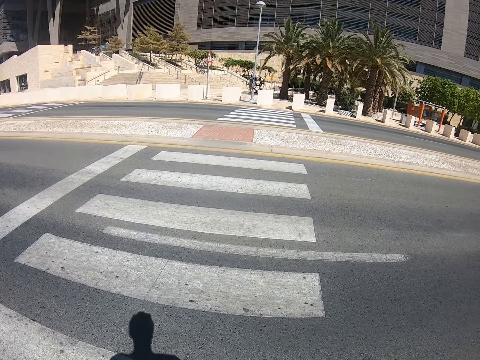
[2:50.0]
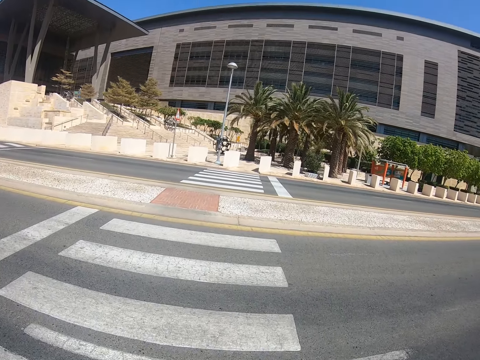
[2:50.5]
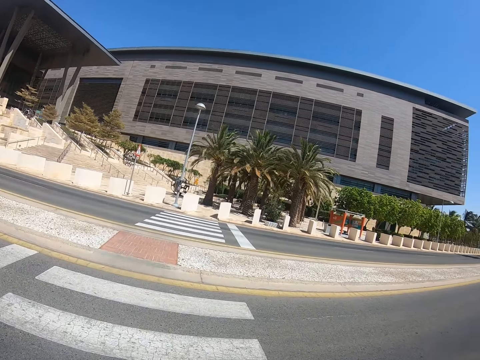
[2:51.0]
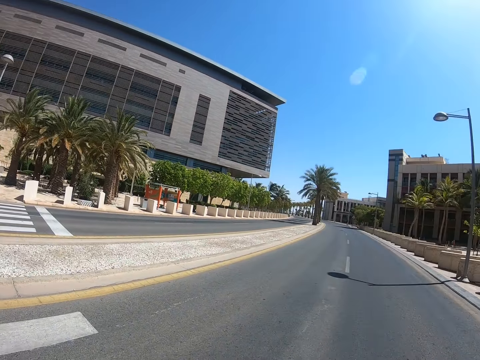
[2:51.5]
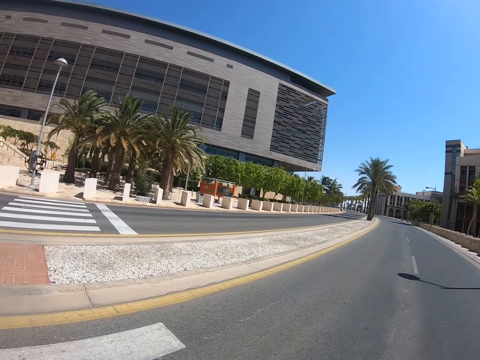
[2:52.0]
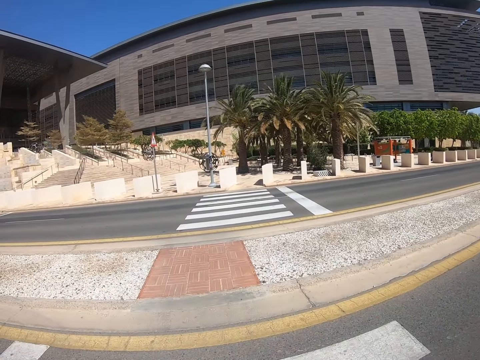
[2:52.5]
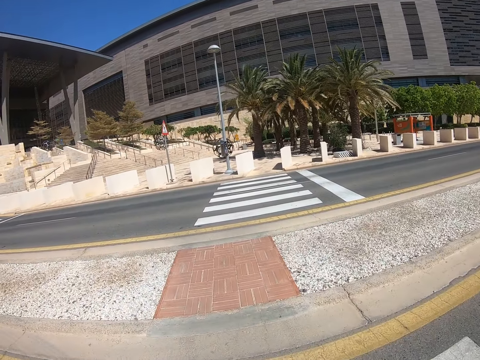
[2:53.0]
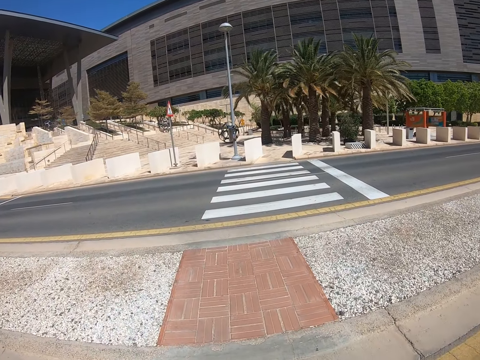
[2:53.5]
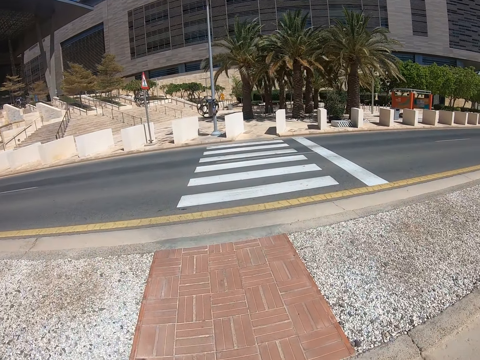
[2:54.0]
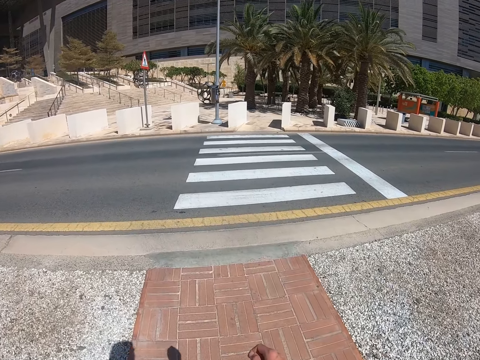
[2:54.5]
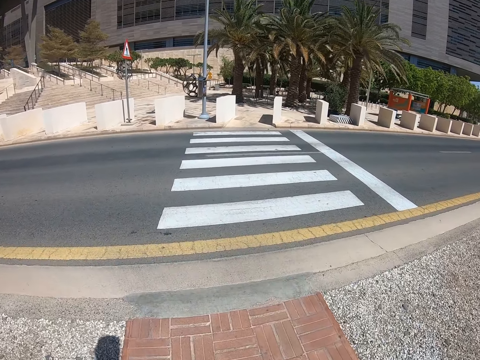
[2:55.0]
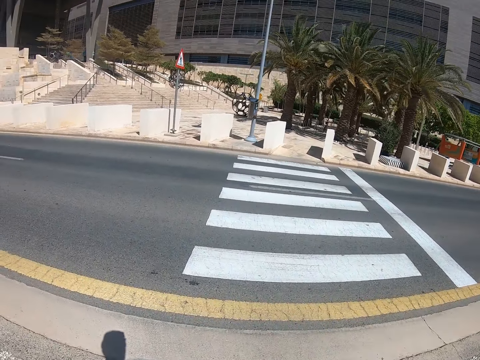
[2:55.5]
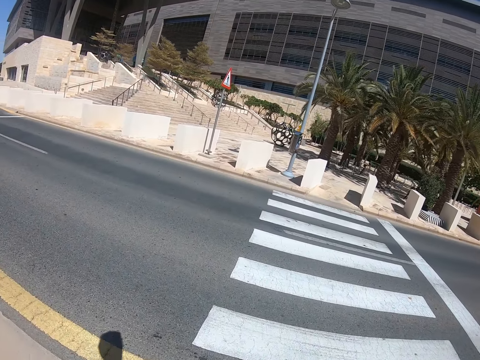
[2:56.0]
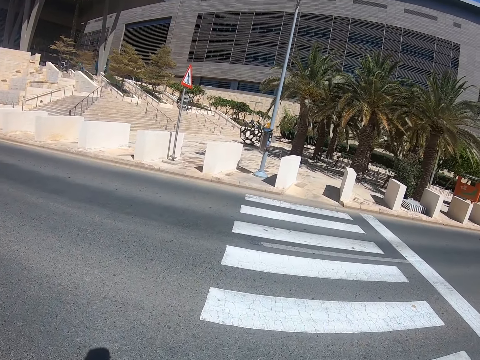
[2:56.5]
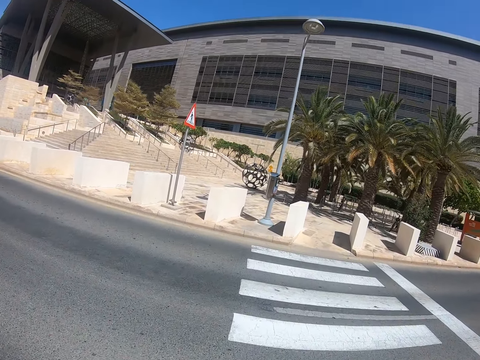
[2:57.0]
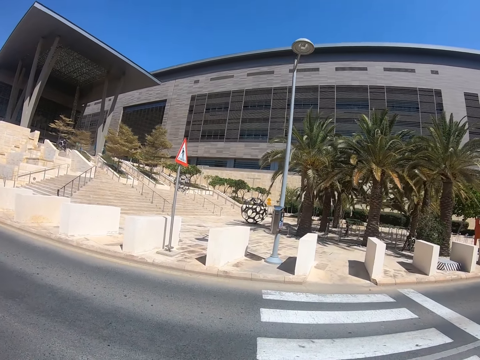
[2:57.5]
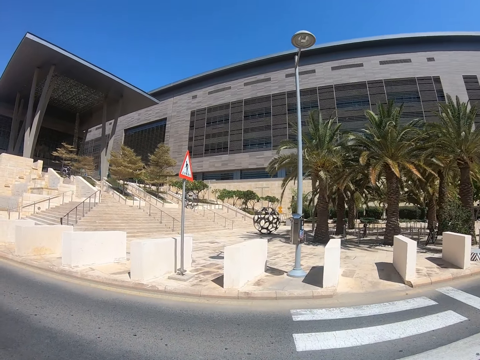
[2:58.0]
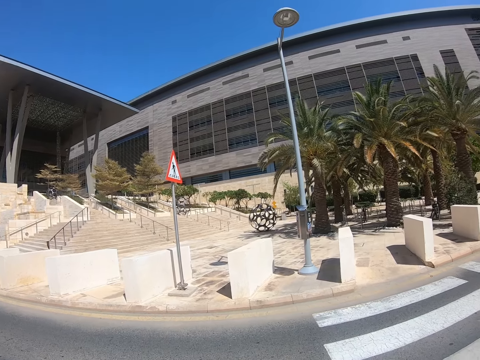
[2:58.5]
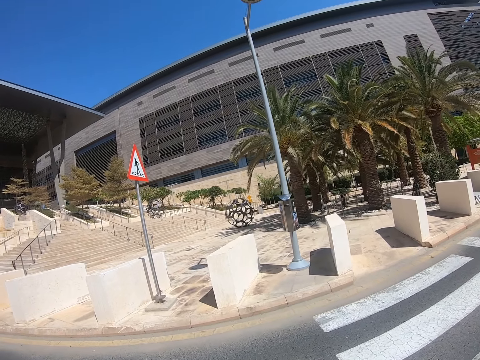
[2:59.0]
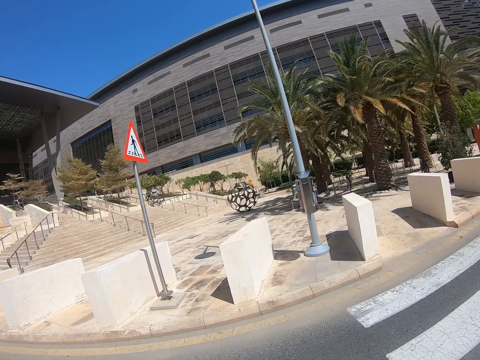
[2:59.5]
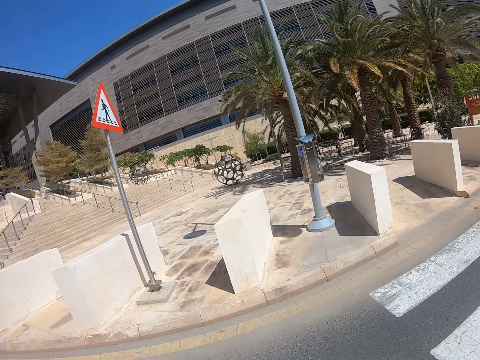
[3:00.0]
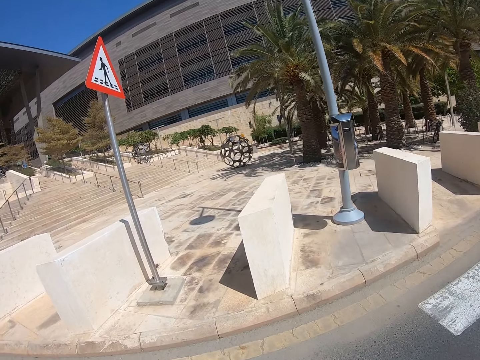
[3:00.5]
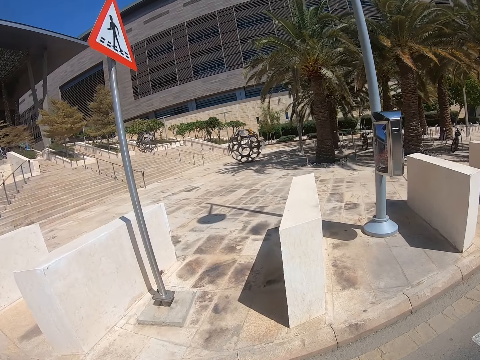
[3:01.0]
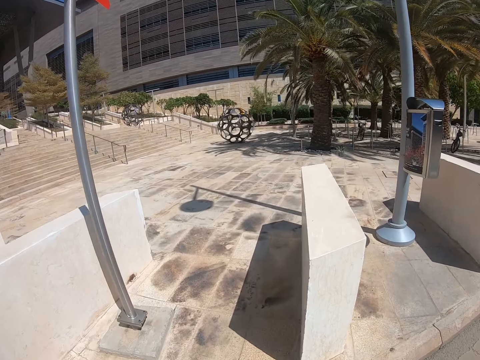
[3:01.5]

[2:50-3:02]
The camera wearer looks around the road. They cross the road.

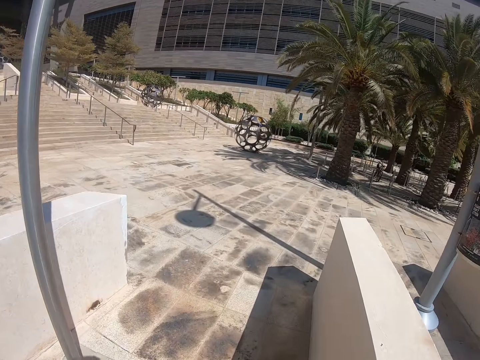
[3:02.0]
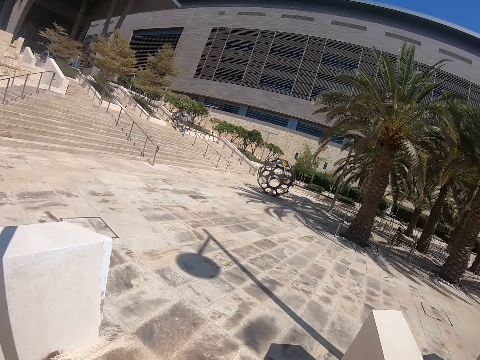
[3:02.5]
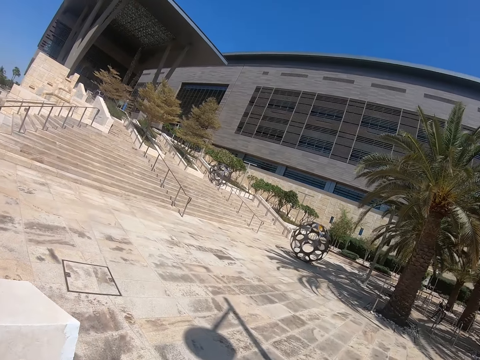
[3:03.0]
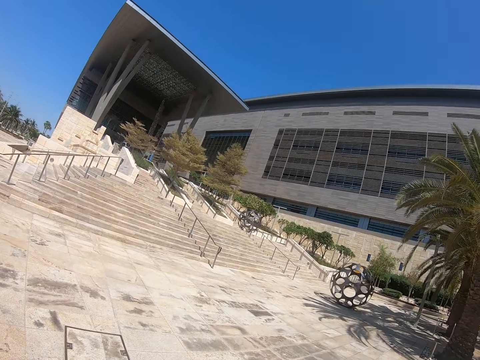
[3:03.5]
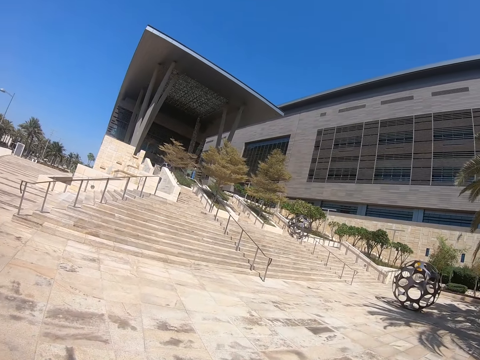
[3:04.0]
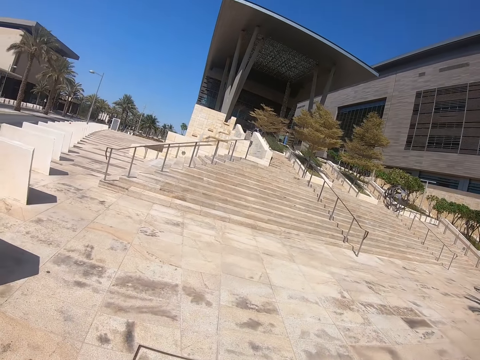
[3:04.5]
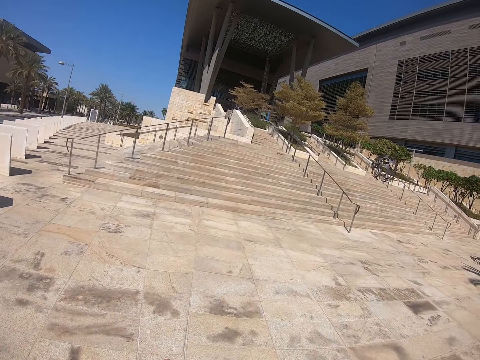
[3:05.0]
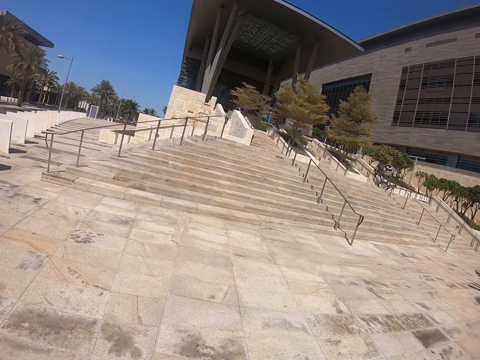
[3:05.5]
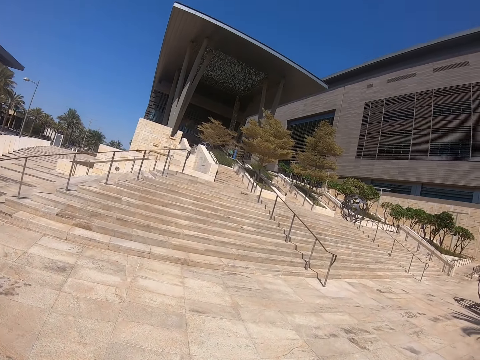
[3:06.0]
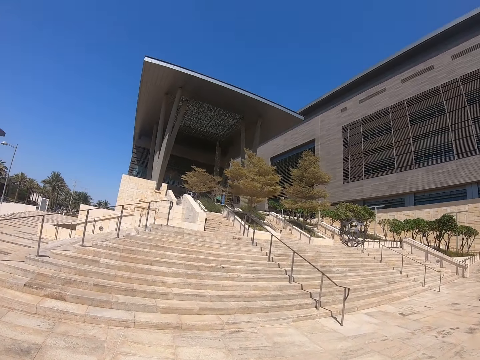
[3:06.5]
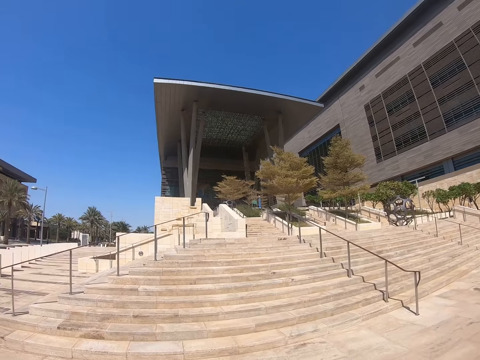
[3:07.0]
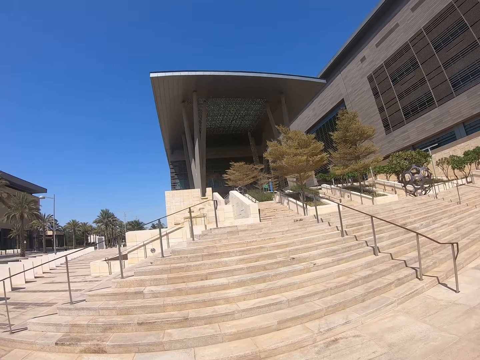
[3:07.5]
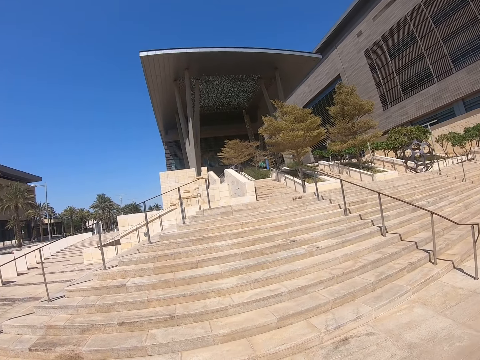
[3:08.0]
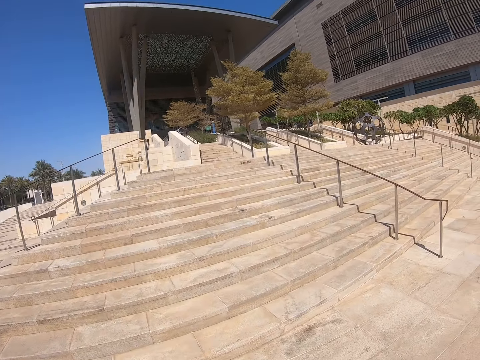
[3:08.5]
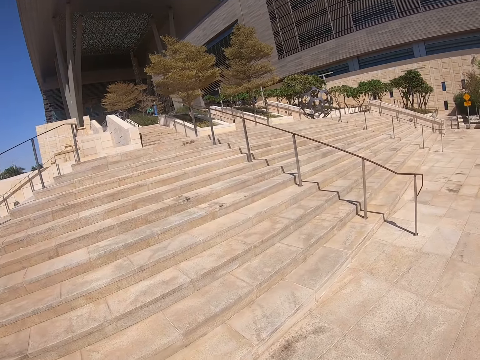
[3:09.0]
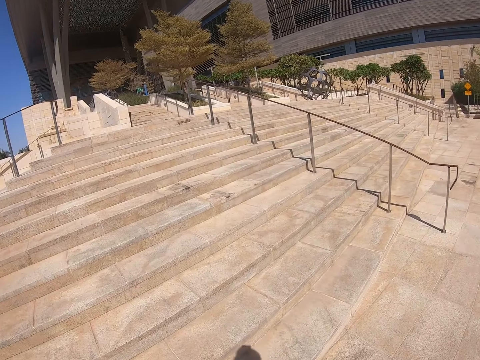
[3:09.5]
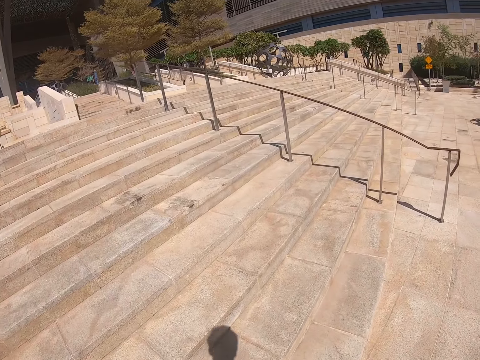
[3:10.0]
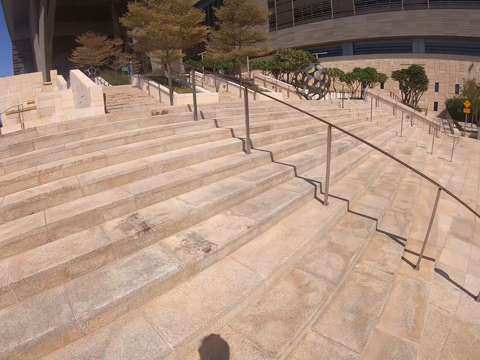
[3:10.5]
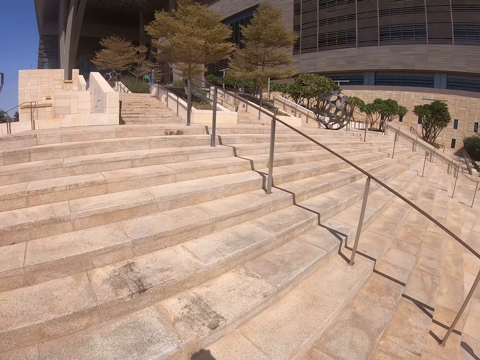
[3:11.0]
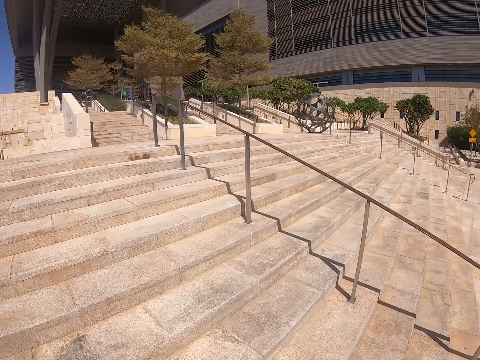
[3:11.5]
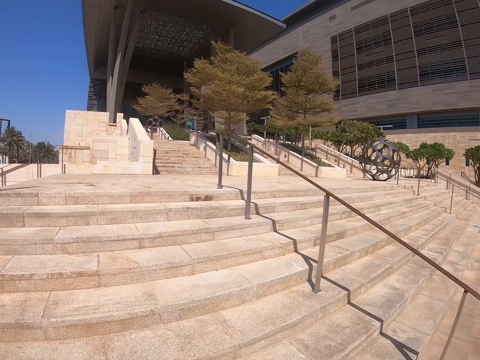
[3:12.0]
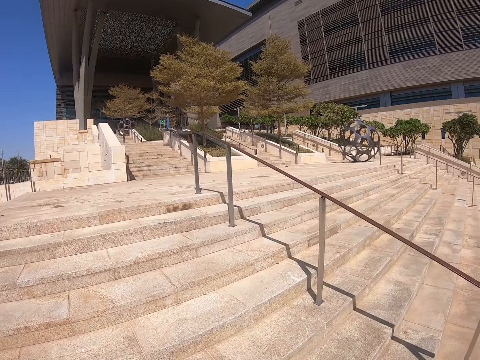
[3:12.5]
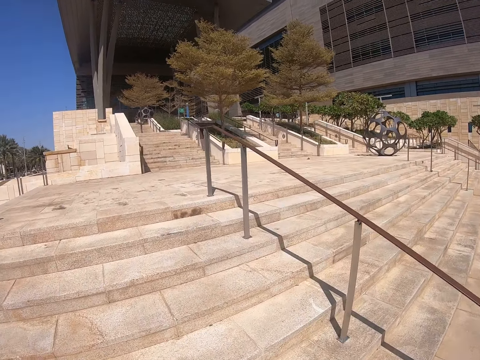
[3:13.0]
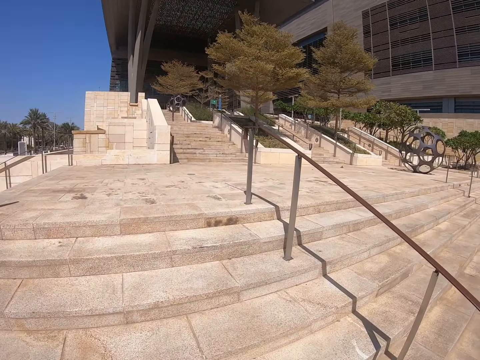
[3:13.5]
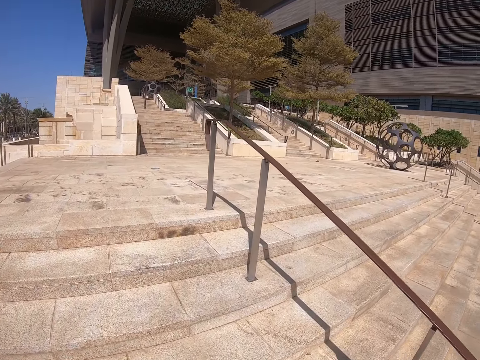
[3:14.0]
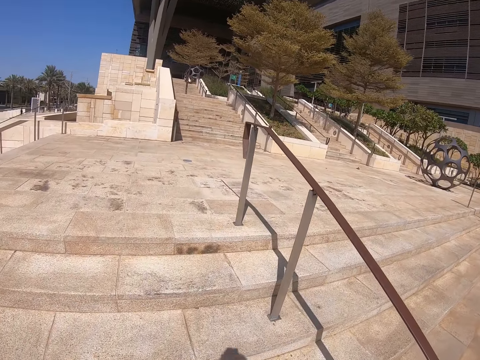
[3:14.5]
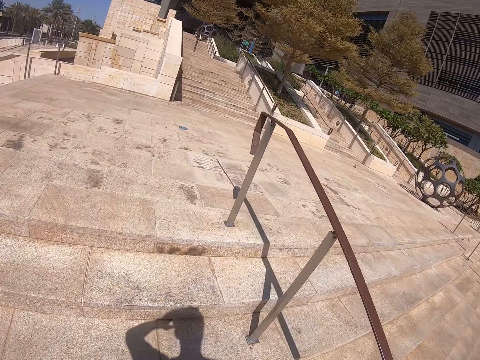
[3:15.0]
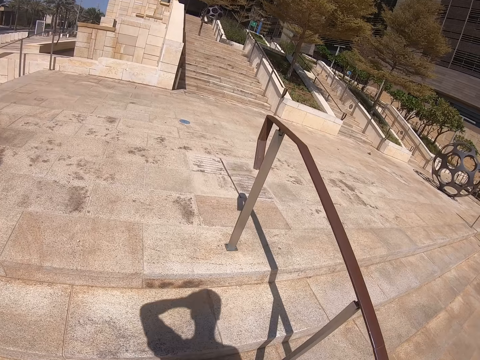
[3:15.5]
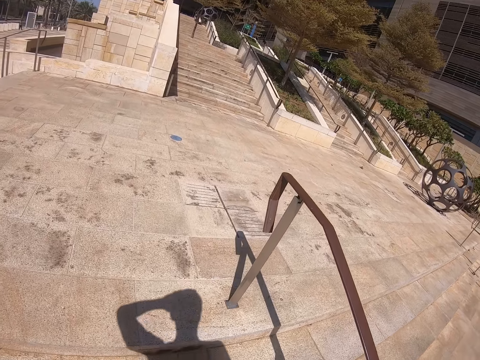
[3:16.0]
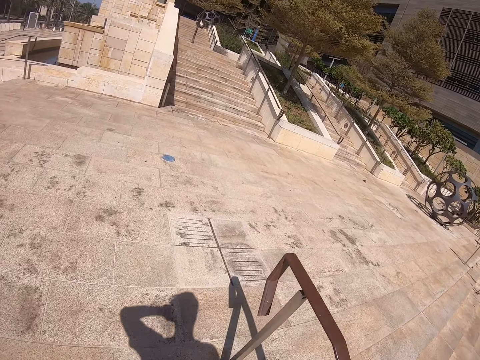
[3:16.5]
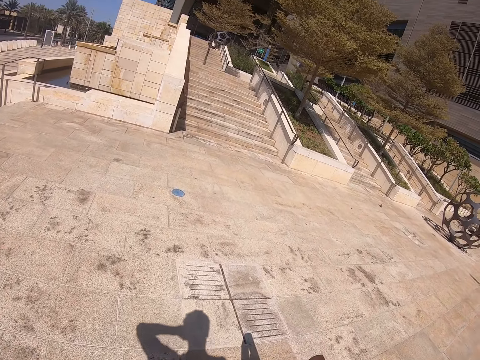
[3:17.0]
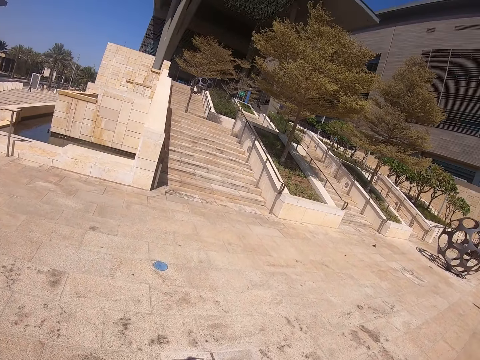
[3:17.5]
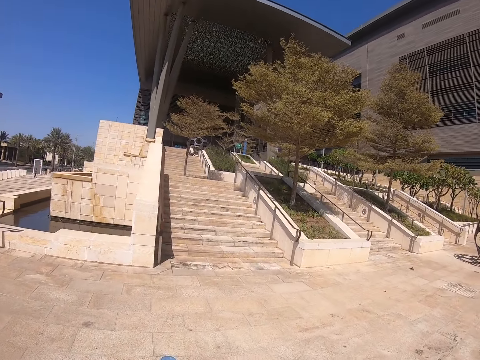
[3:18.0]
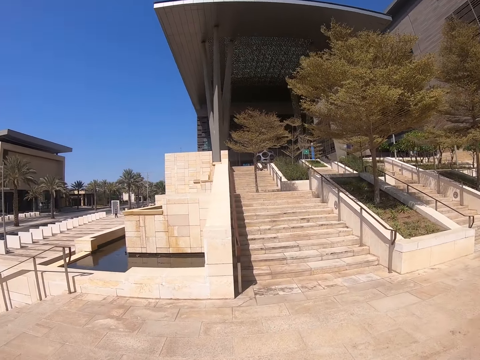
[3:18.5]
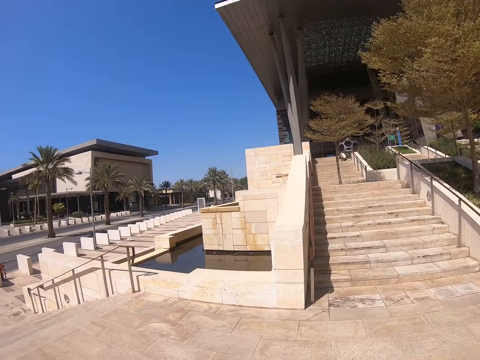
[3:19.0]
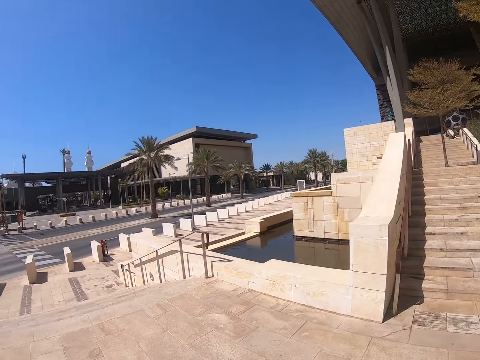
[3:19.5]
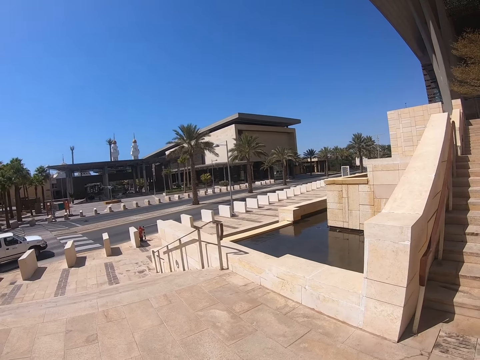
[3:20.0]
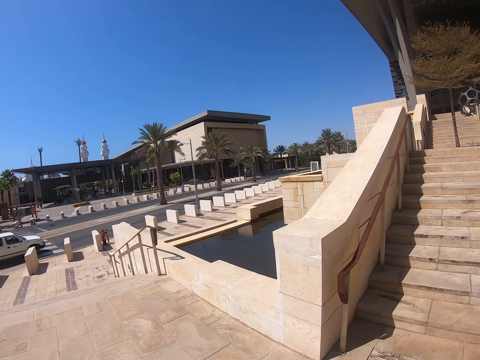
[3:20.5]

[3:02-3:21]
The camera wearer walks around the compound. They climb up the stairs. They walk on the pavement.
